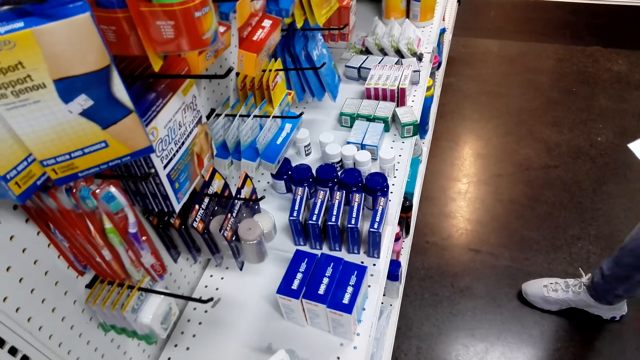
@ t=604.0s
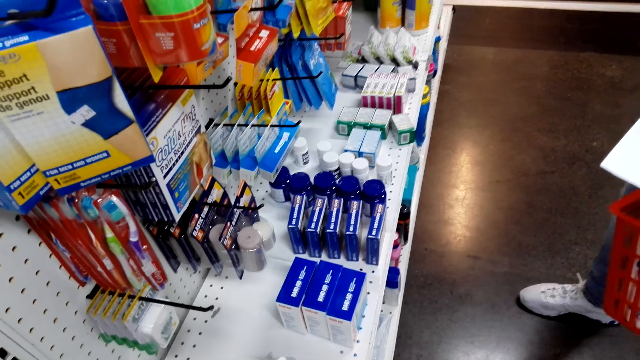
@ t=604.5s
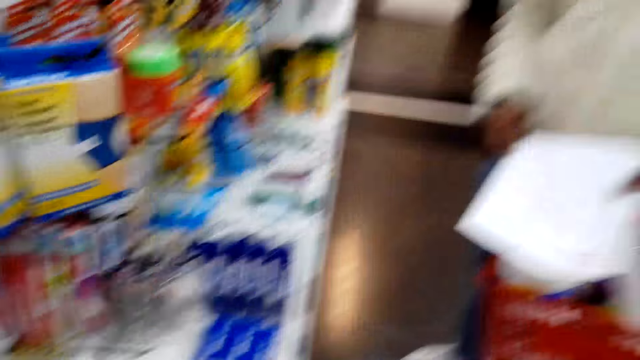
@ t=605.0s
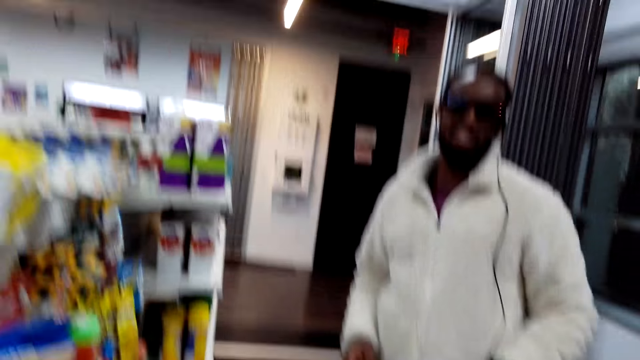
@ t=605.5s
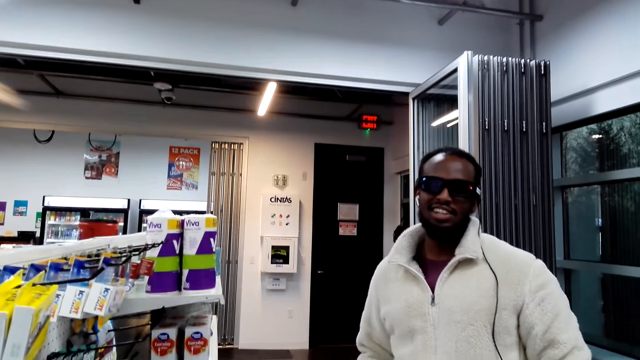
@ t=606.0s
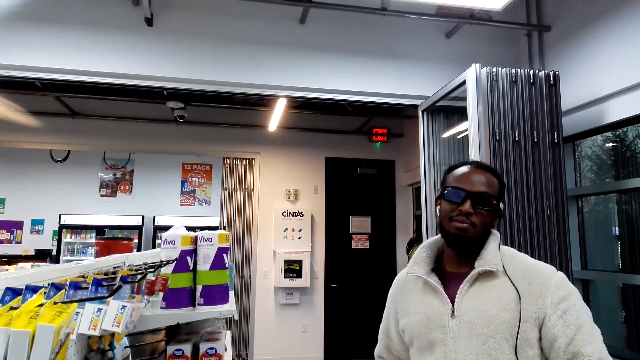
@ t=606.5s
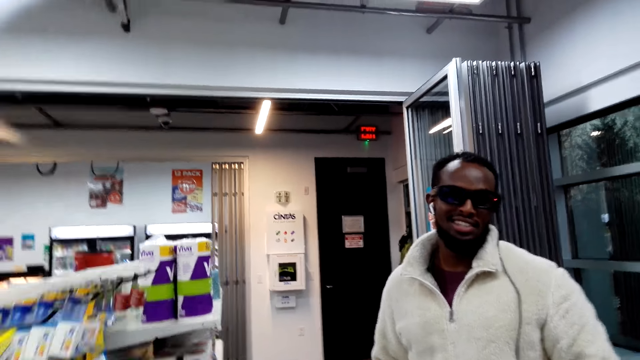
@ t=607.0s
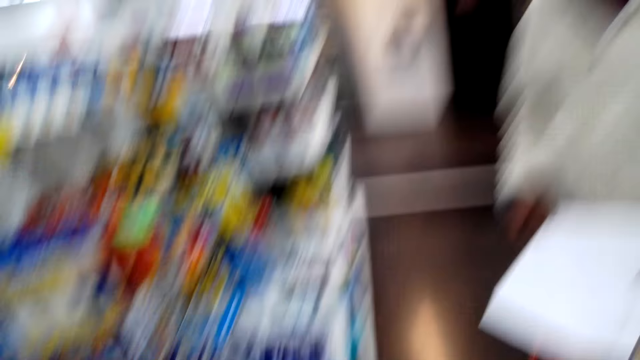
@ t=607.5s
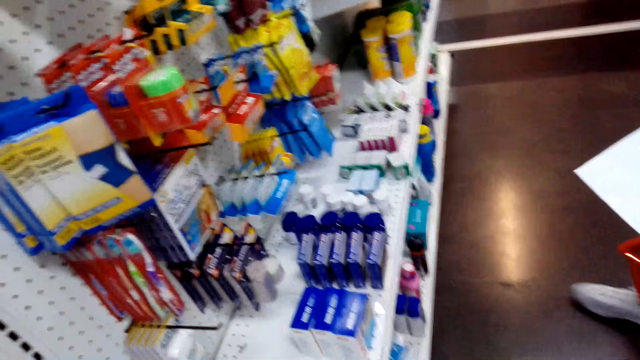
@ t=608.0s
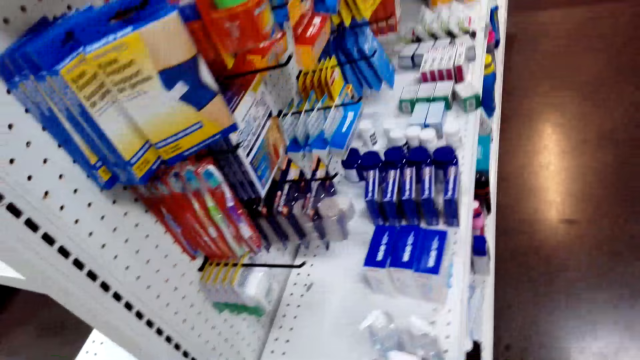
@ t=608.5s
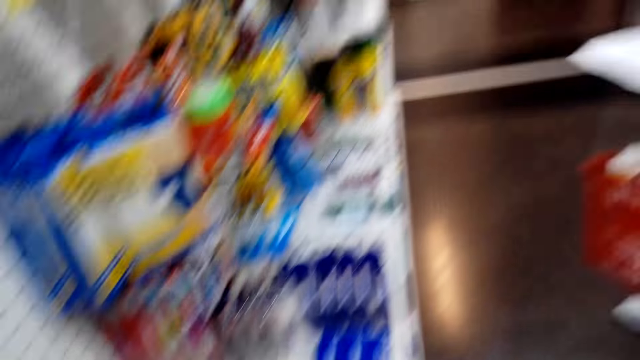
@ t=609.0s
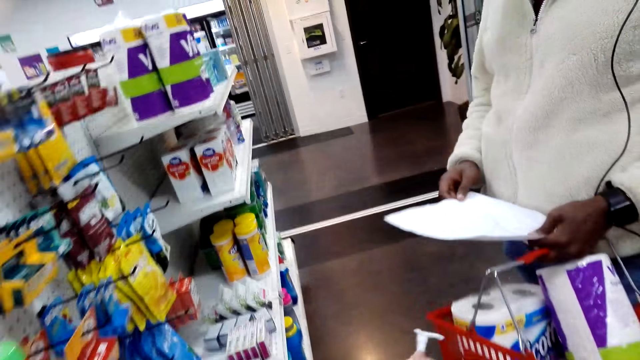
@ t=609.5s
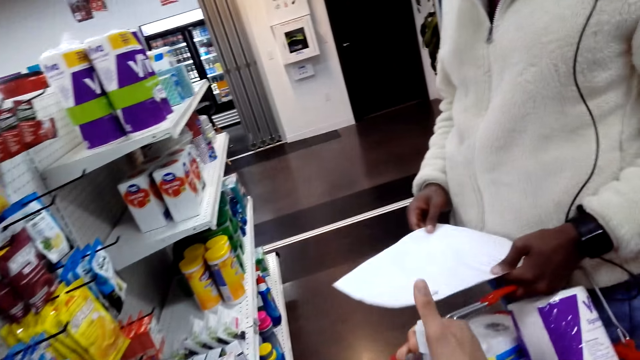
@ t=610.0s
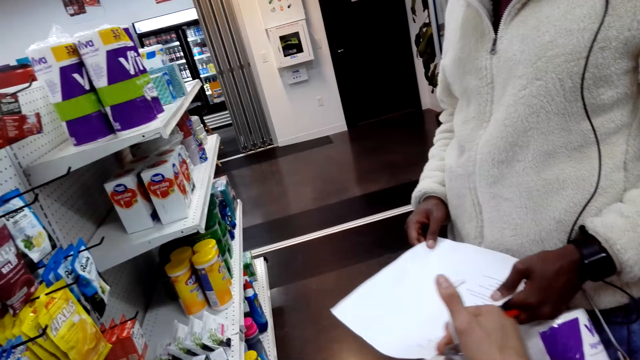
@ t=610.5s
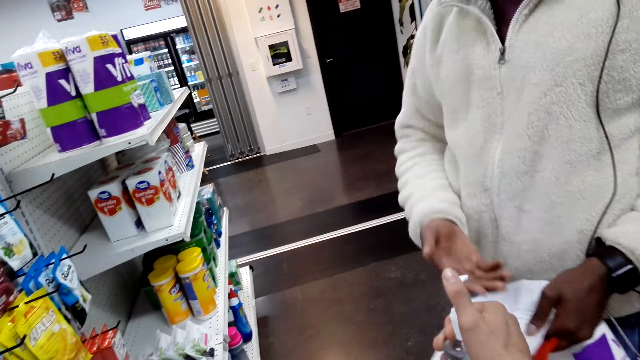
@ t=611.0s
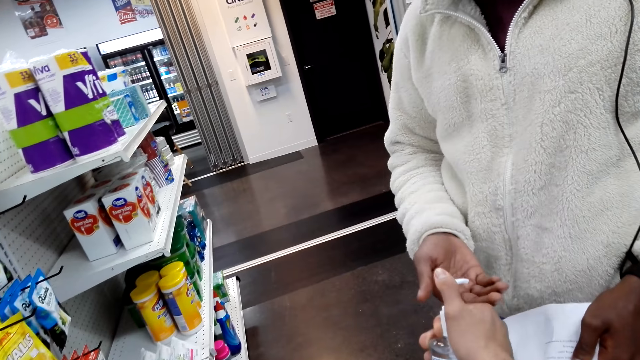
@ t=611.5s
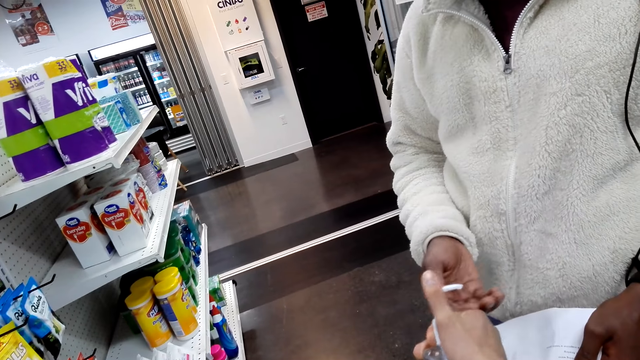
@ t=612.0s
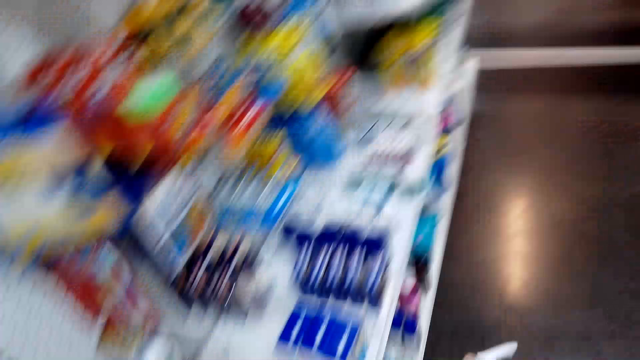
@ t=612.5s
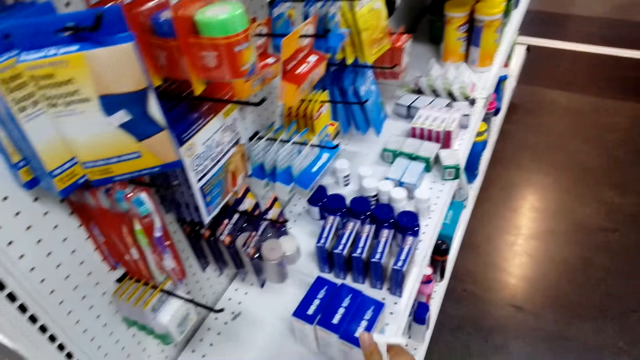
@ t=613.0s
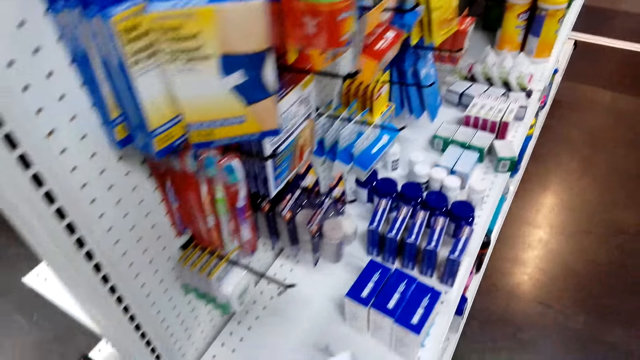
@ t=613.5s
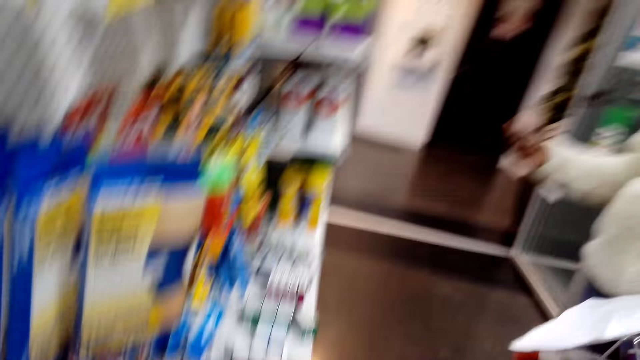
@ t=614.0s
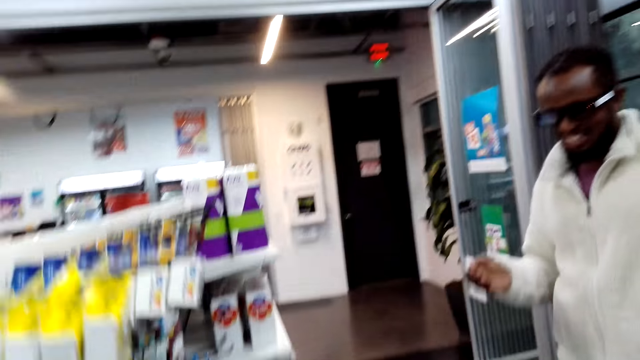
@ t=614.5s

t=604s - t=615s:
The camera wearer converses with a man. They move around the shop. They pour a sanitizer on the man.

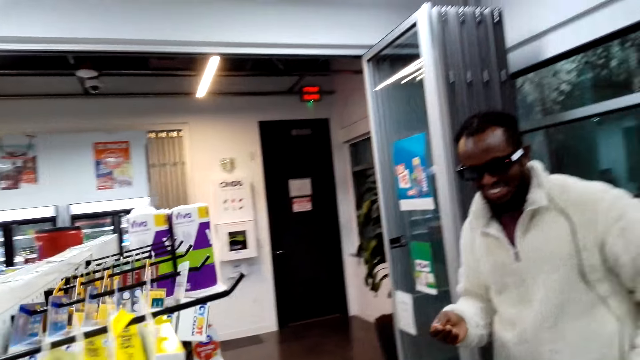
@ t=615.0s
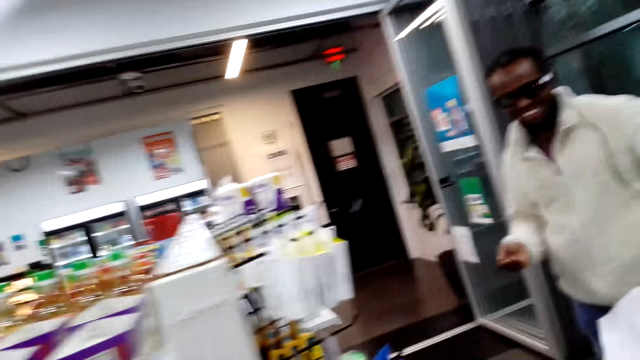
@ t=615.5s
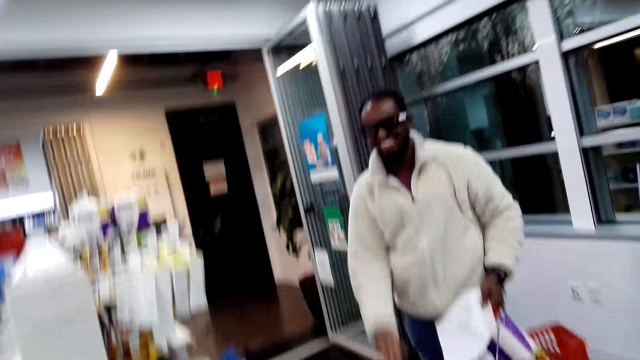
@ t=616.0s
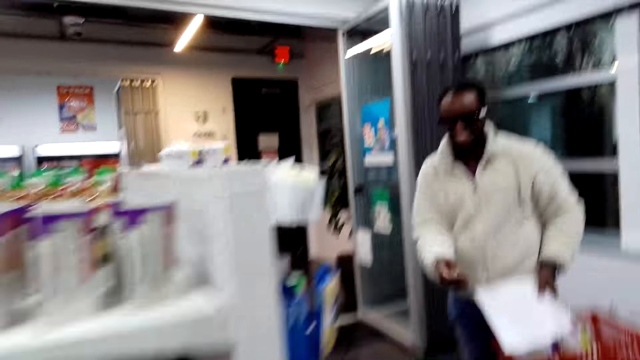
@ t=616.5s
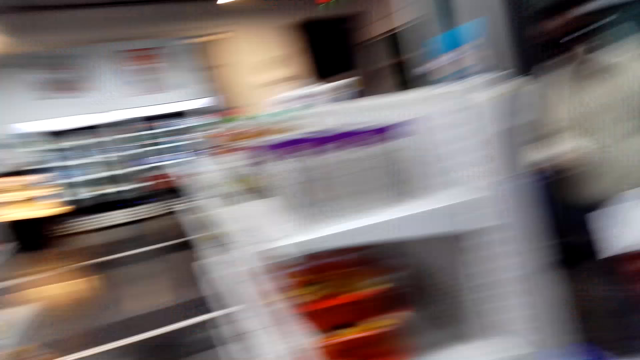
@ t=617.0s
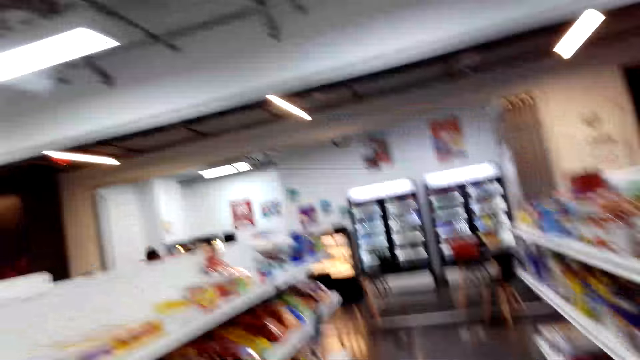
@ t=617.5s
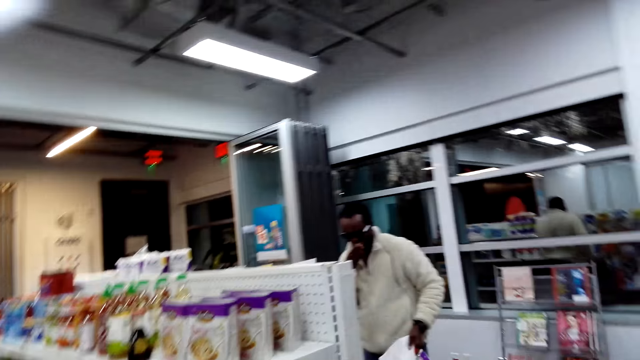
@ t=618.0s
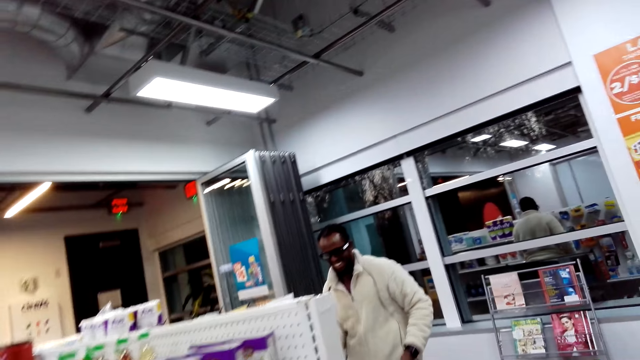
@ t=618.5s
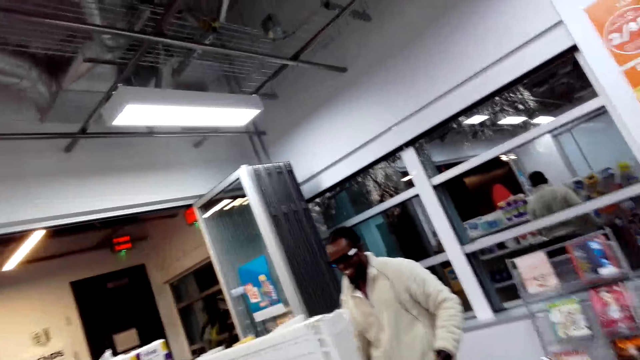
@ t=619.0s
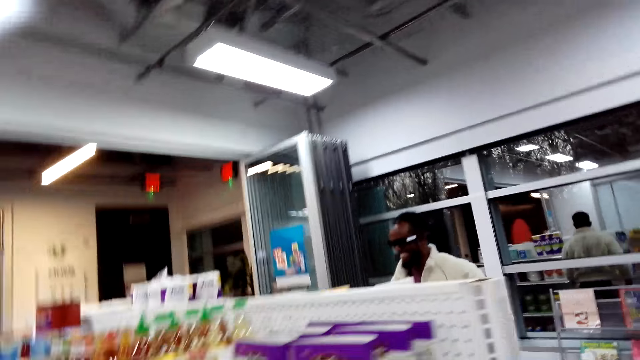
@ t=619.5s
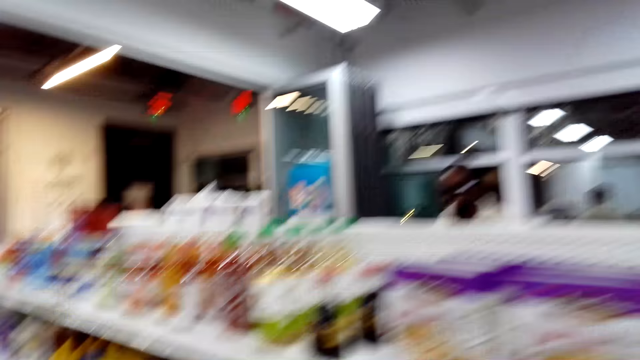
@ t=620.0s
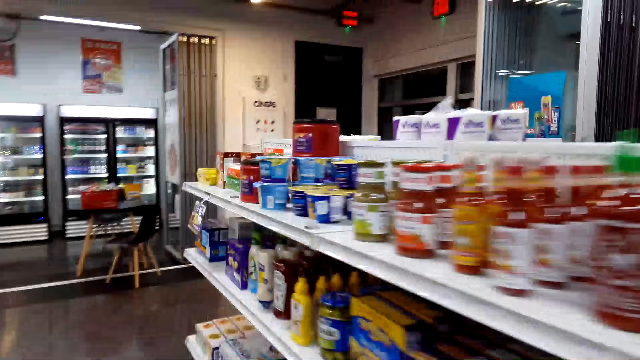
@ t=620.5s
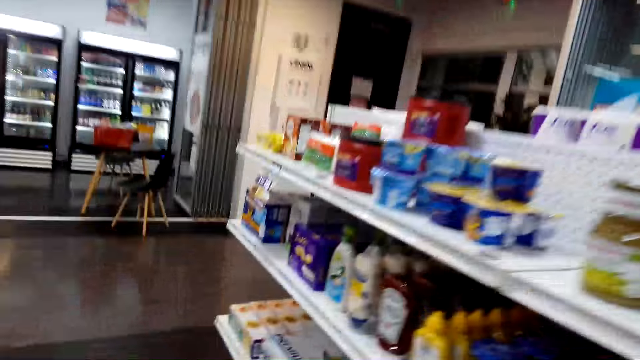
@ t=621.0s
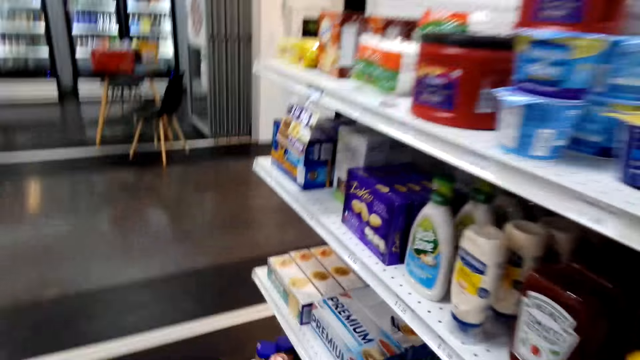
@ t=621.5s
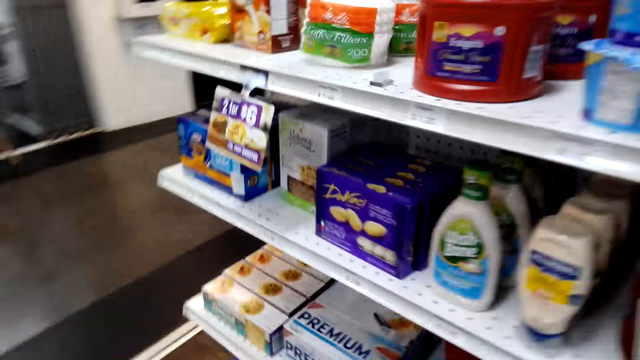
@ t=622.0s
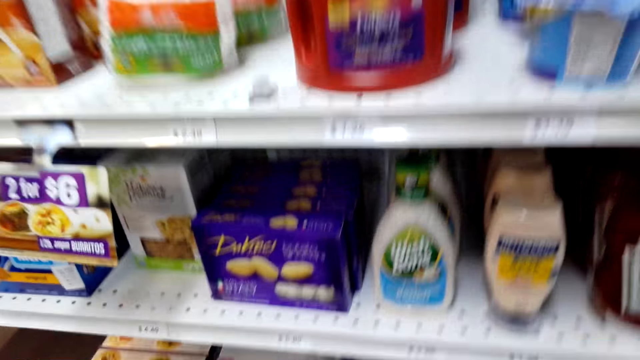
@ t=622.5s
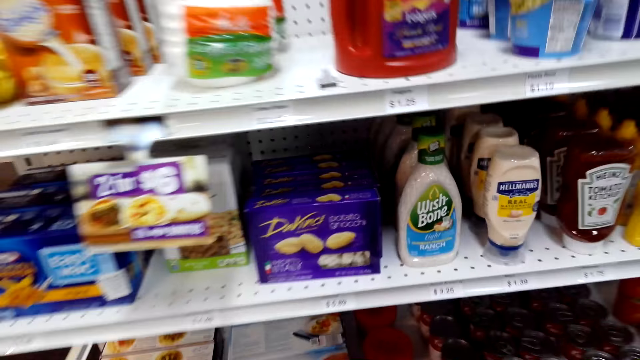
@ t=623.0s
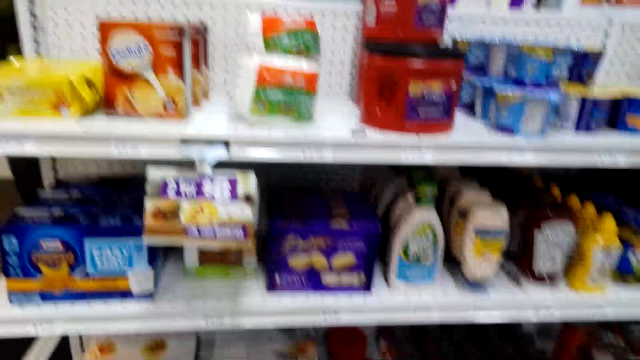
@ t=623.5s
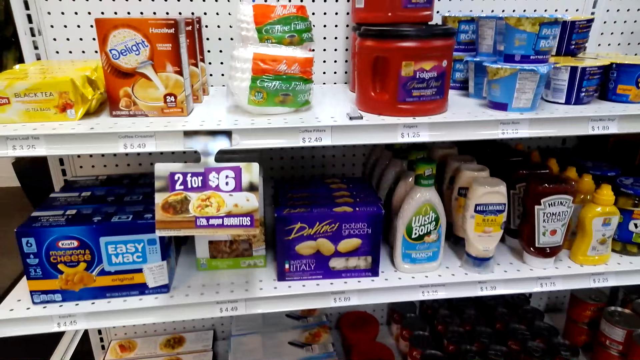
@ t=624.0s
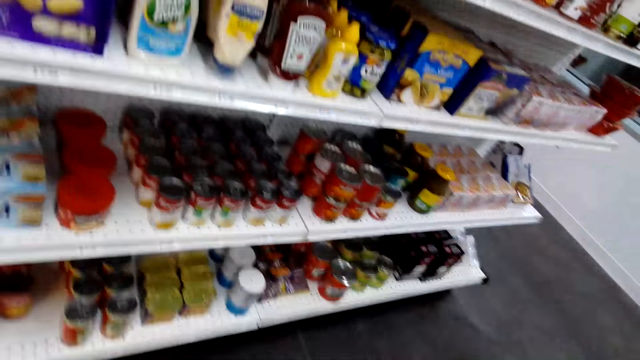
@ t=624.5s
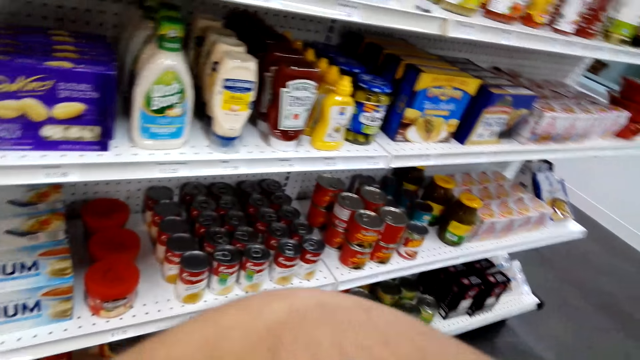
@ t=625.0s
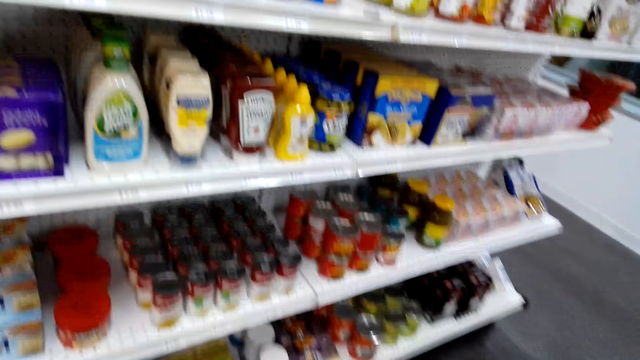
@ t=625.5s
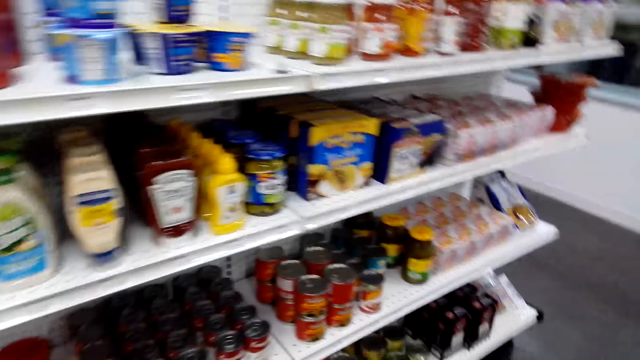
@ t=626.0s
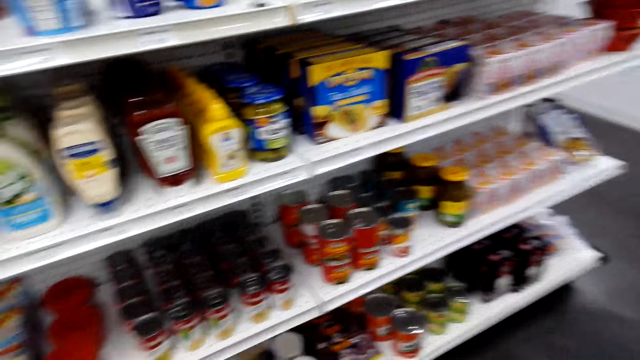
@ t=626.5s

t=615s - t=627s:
The camera wearer walks around. They converse with a man. They look around the shop. They walk around the shop.
